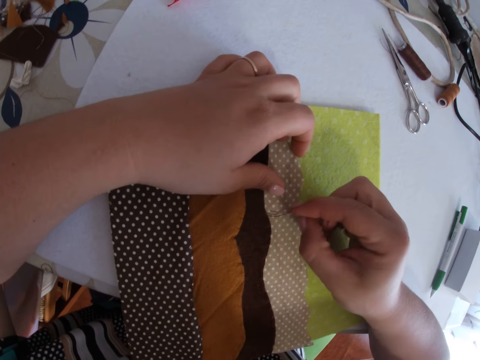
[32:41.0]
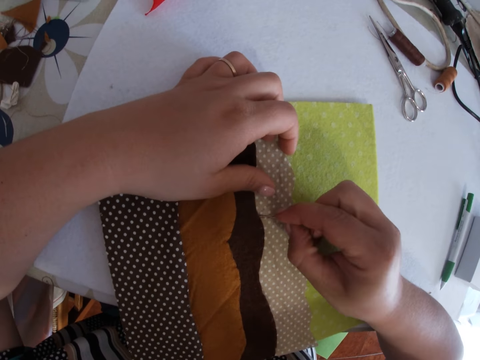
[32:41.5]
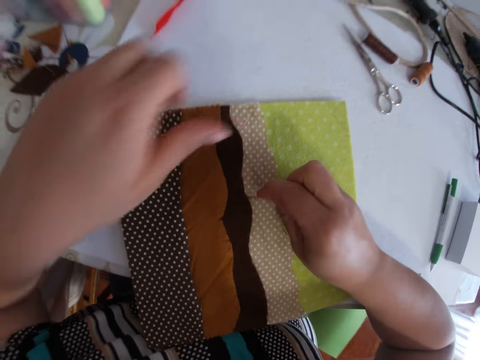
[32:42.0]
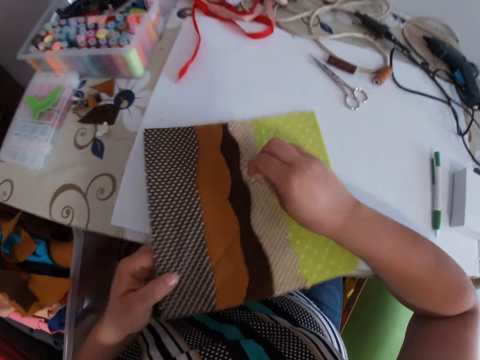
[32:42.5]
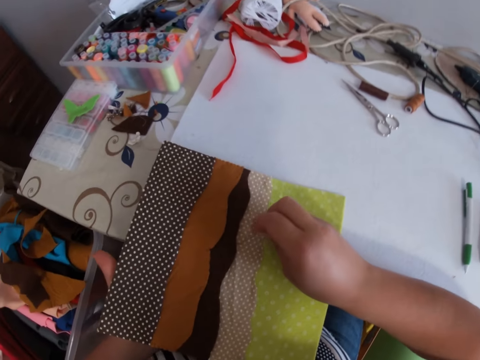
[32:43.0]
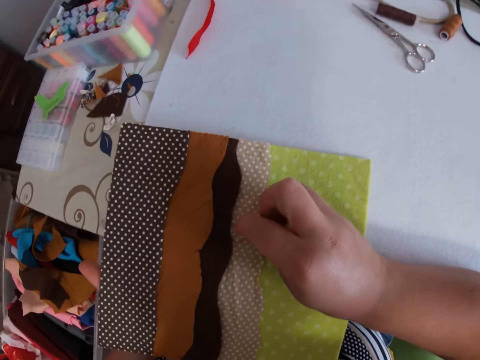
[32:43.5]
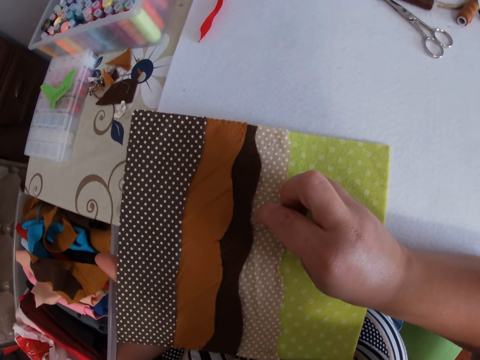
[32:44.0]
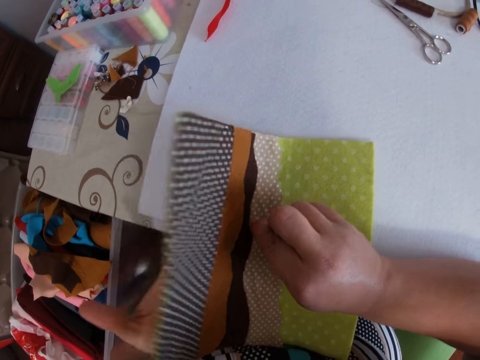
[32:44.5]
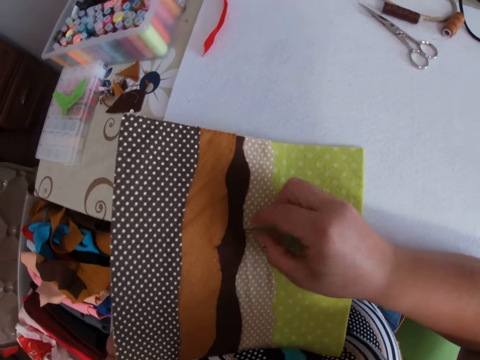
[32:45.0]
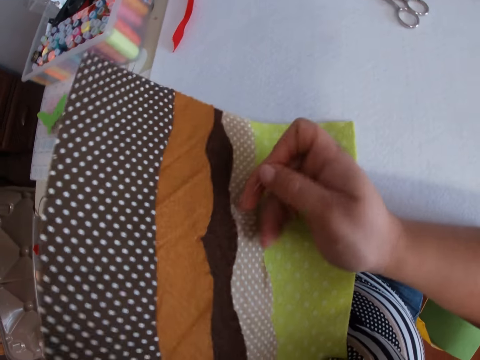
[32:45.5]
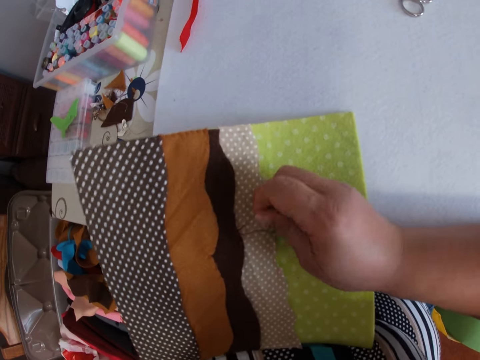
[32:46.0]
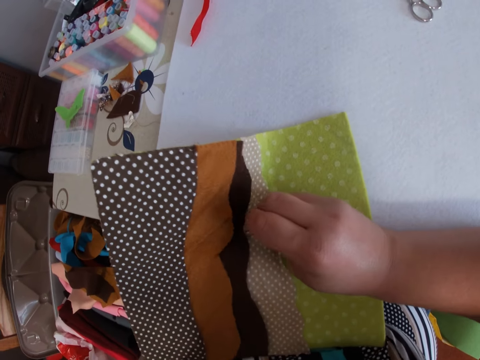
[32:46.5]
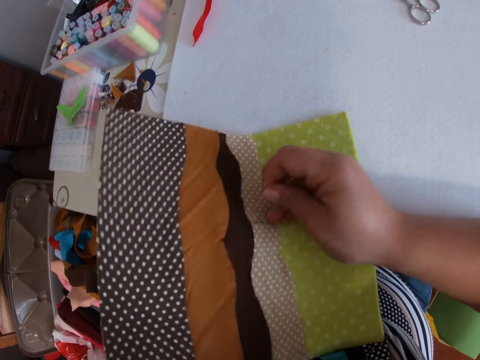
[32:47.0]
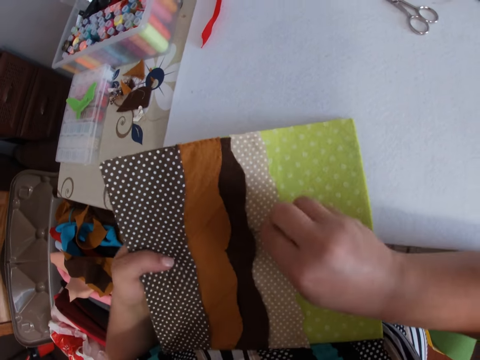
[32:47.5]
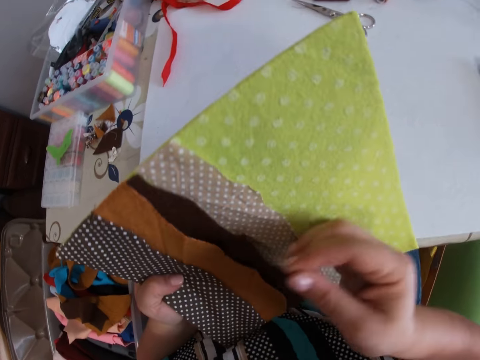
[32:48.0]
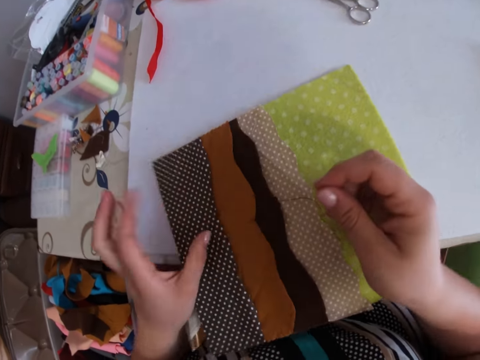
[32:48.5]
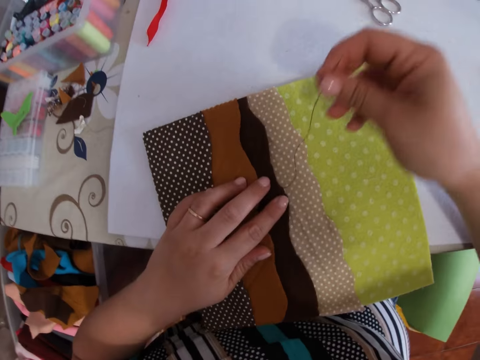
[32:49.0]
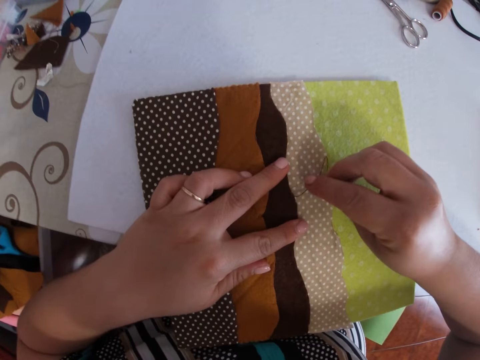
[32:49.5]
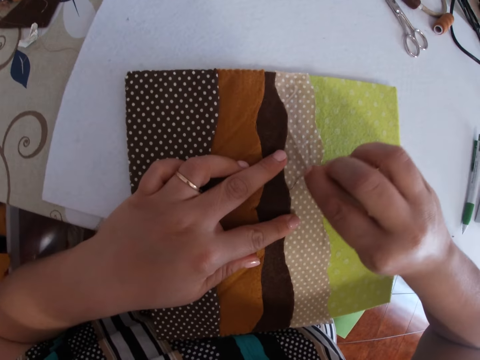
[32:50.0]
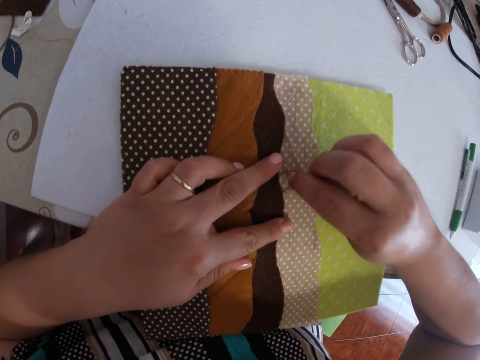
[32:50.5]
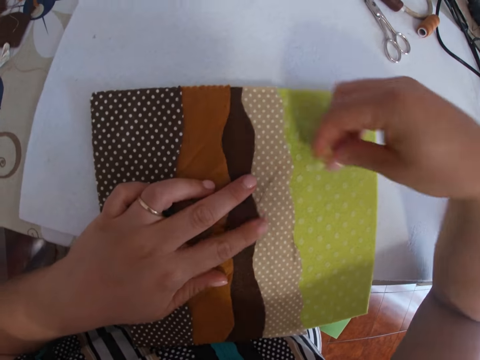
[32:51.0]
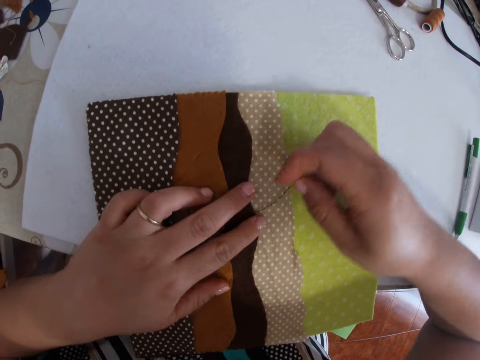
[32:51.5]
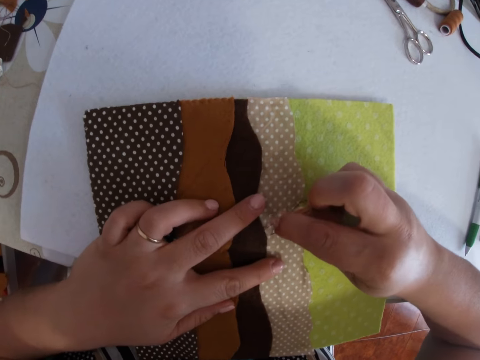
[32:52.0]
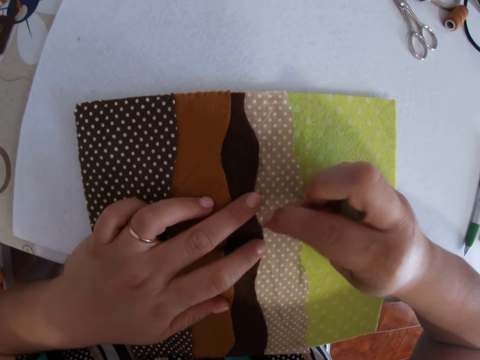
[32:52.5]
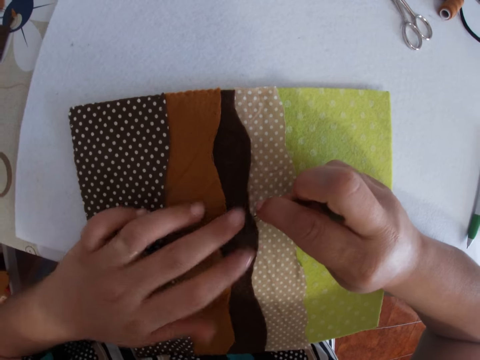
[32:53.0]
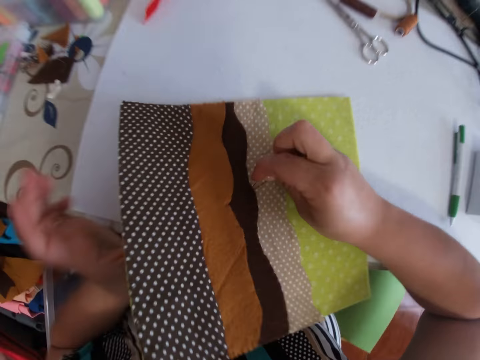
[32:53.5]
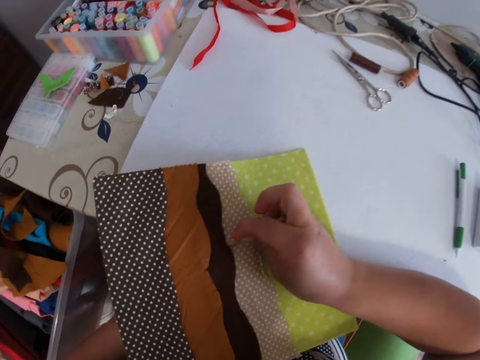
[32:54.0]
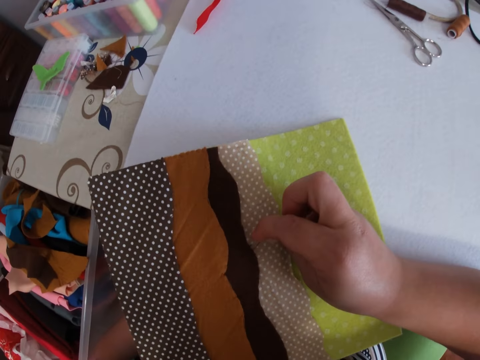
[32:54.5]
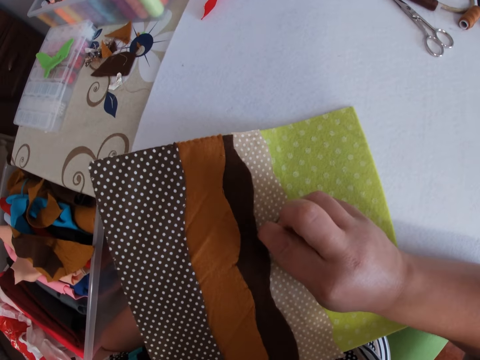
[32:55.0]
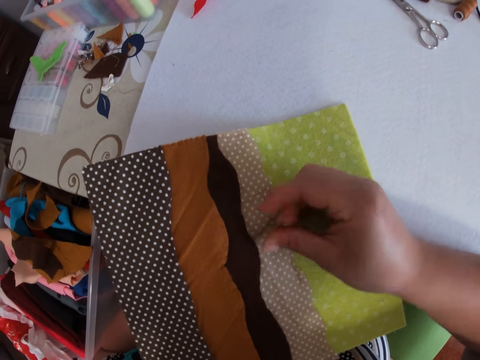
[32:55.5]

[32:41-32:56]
The camera wearer holds the edge of the fabric or cloth with the left hand. They sew the layers on the fabric with a needle and thread with the right hand. They sew the edge of the fabric with the needle and thread with both hands. They put the cloth on the table. They sew the cloth.

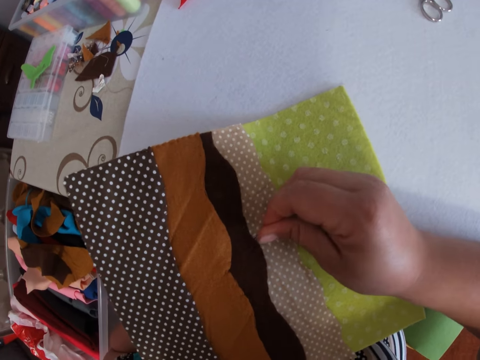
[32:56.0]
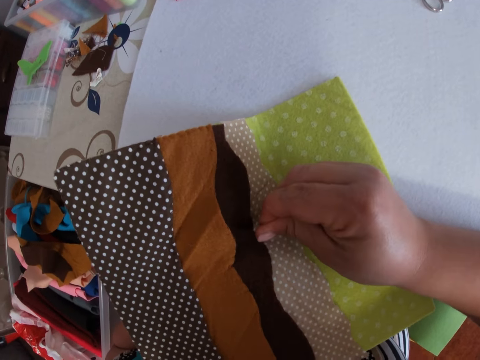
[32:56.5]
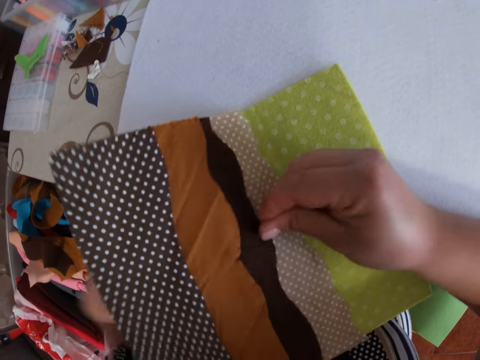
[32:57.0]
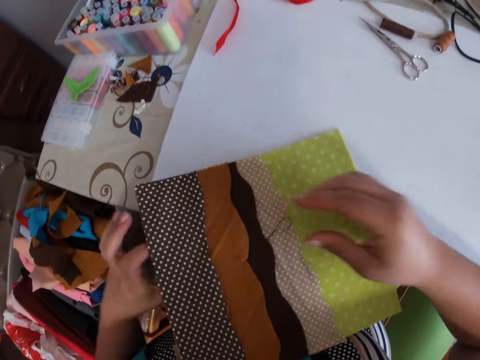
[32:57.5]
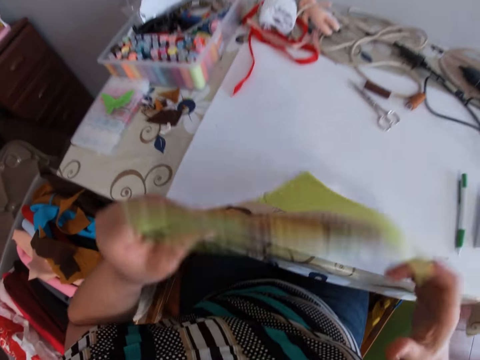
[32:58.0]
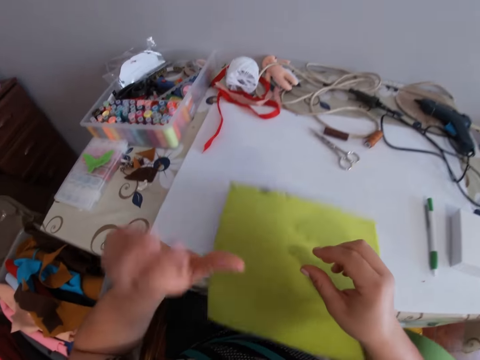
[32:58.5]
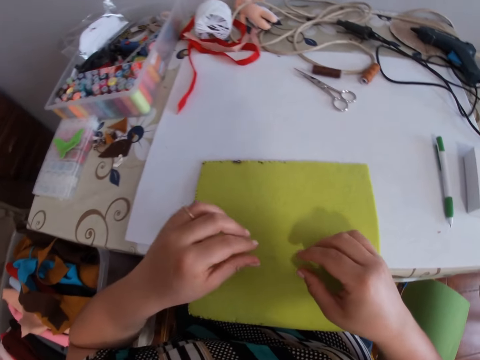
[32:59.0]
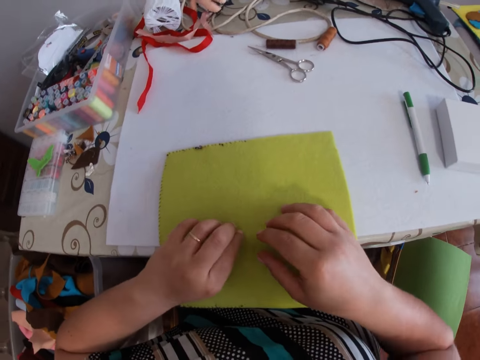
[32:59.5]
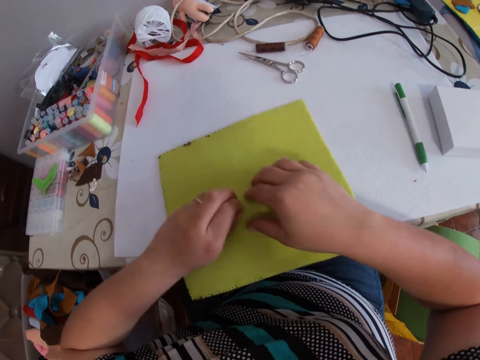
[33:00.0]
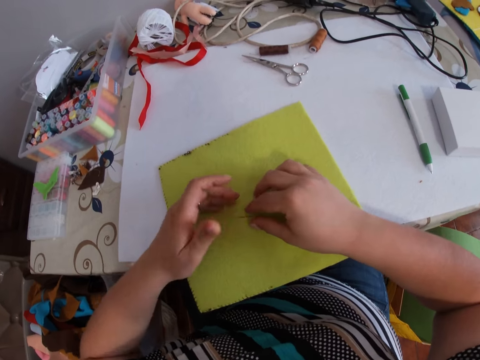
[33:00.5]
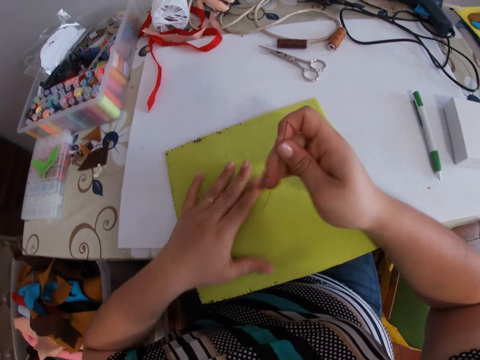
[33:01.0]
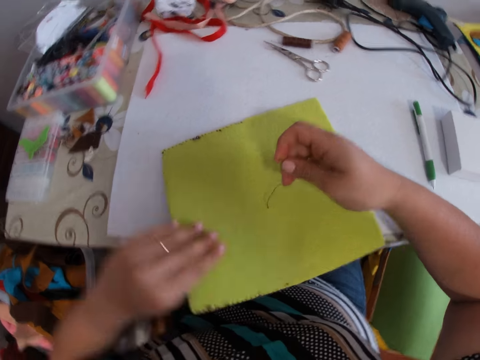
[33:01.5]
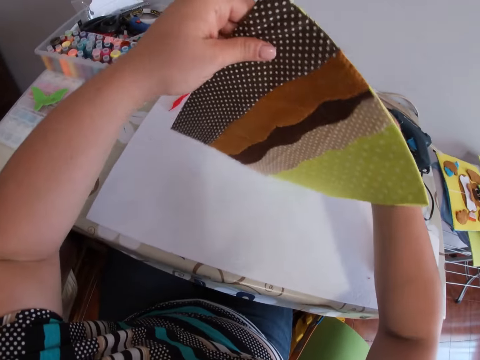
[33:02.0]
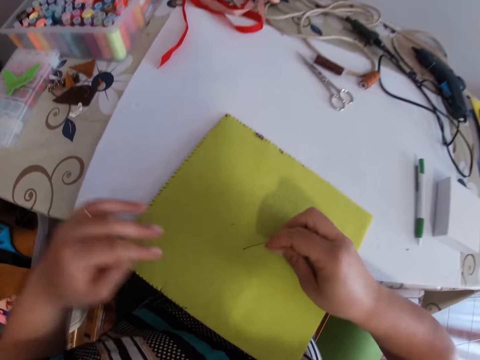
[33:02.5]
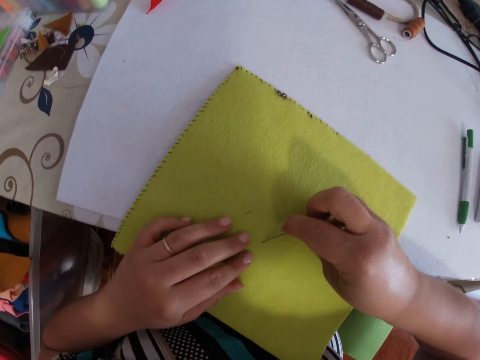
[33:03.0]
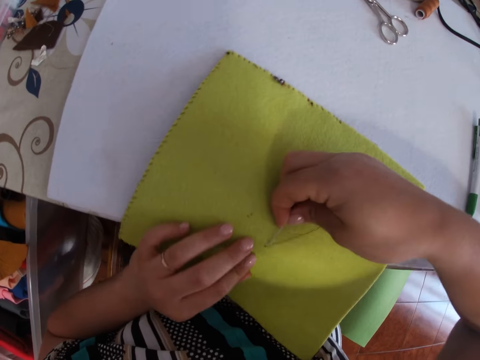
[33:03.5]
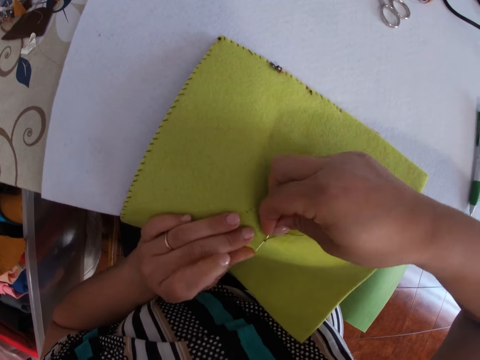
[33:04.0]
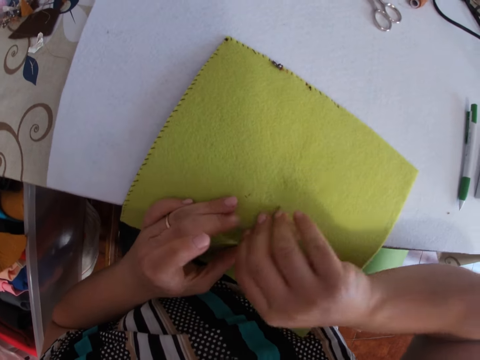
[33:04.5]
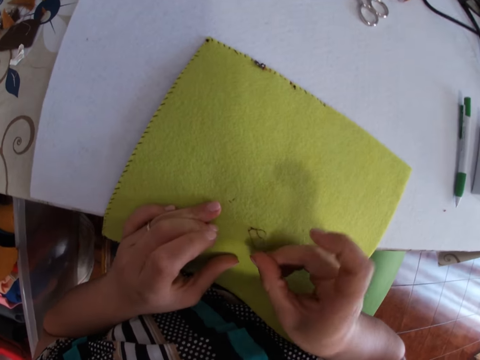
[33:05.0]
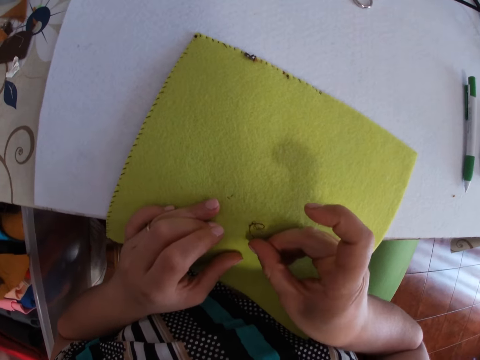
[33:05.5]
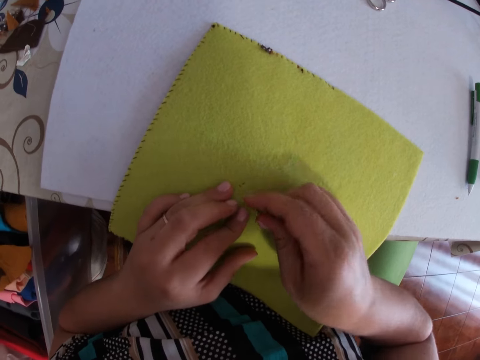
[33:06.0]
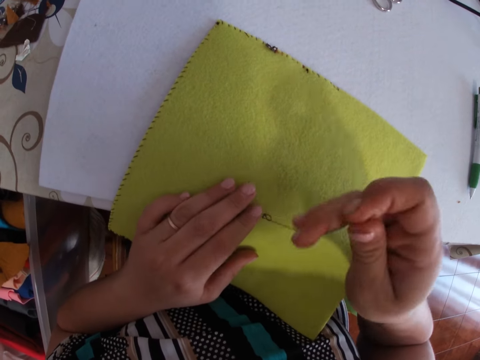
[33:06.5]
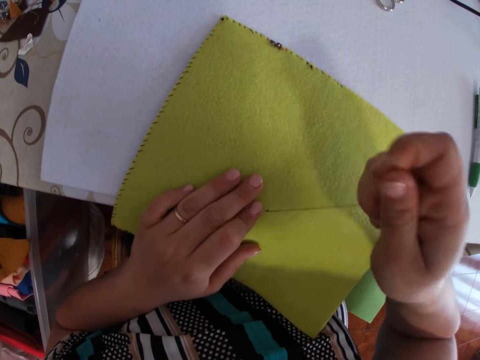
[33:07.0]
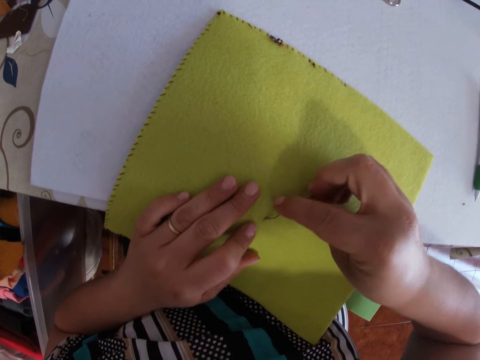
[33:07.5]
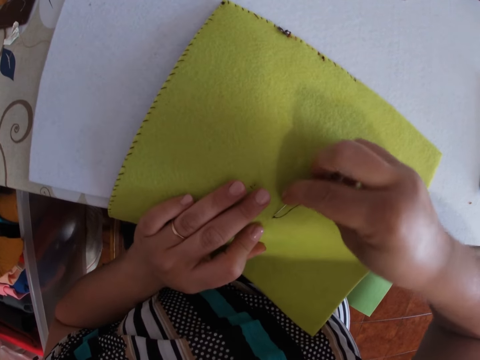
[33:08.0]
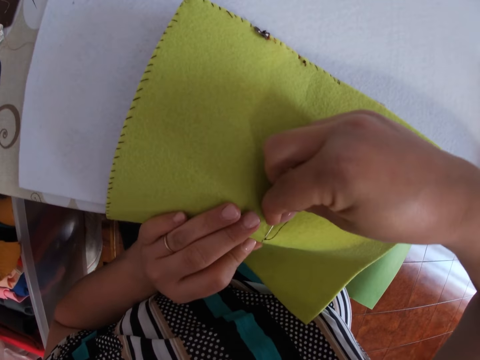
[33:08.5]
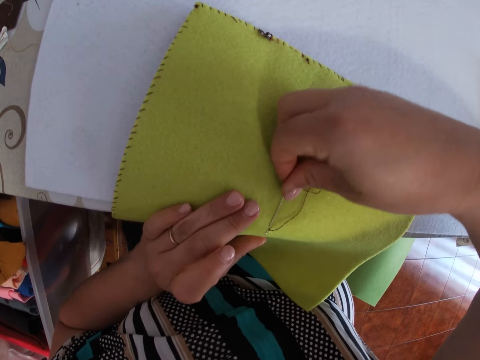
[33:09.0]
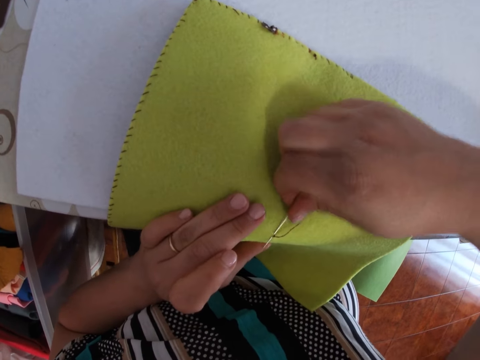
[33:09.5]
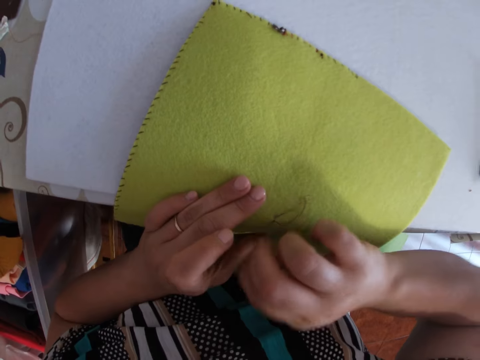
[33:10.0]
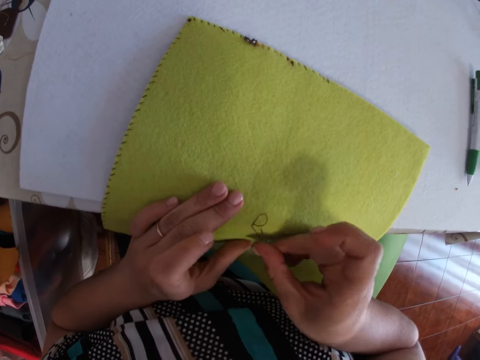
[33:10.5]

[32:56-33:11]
The camera wearer turns the cloth. They sew the cloth. They look at the cloth. They sew the cloth.
